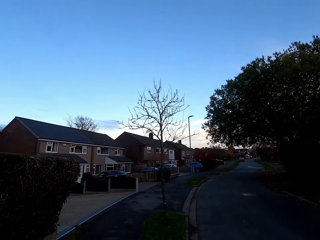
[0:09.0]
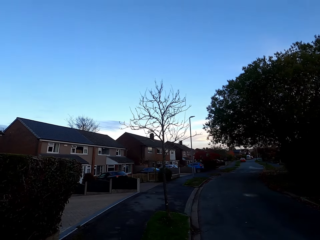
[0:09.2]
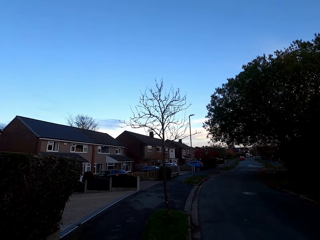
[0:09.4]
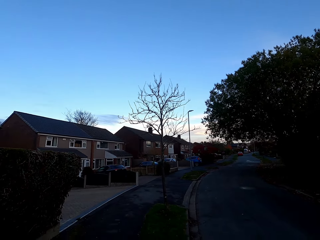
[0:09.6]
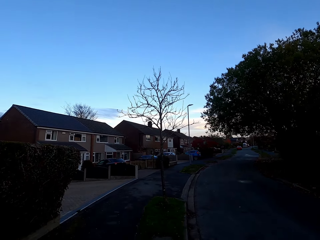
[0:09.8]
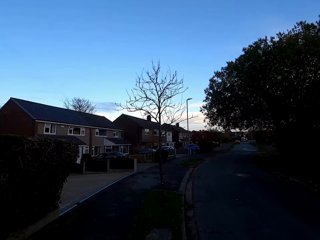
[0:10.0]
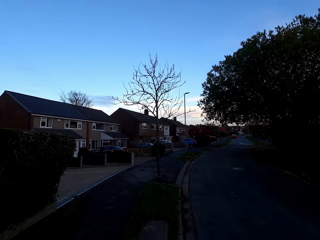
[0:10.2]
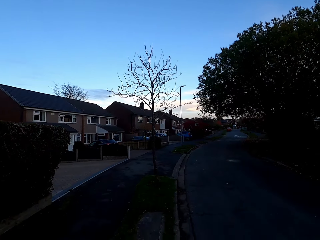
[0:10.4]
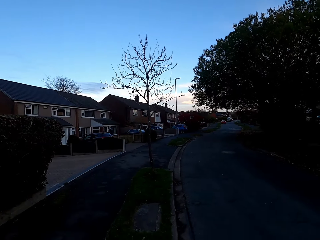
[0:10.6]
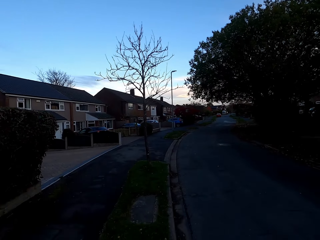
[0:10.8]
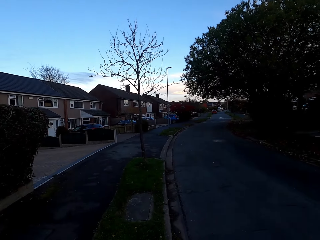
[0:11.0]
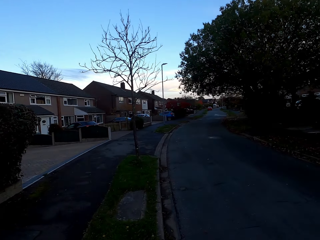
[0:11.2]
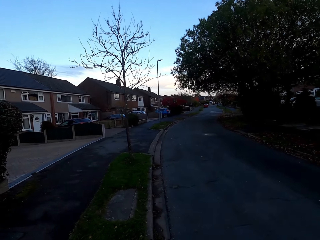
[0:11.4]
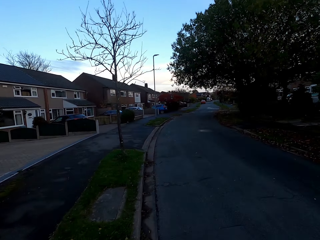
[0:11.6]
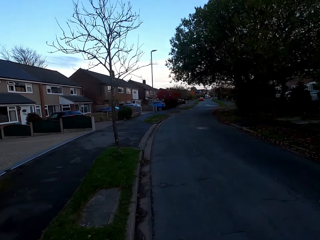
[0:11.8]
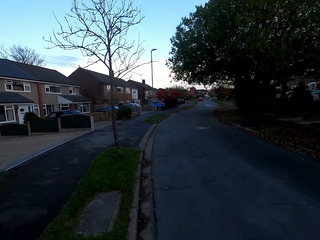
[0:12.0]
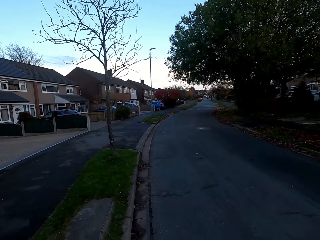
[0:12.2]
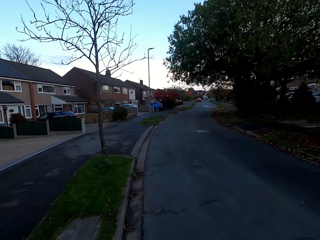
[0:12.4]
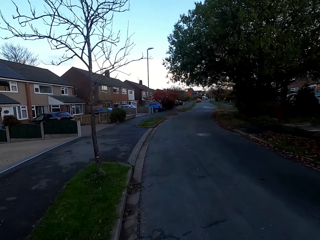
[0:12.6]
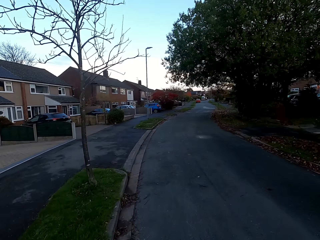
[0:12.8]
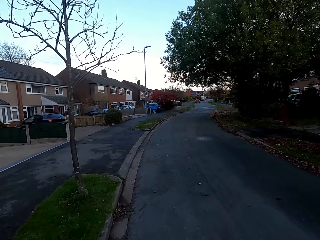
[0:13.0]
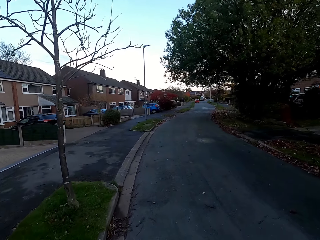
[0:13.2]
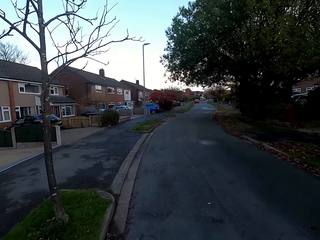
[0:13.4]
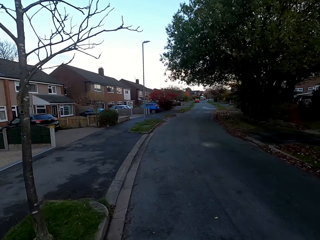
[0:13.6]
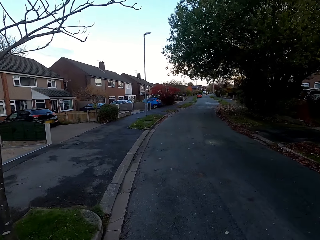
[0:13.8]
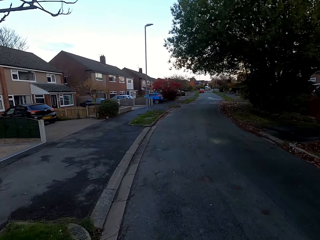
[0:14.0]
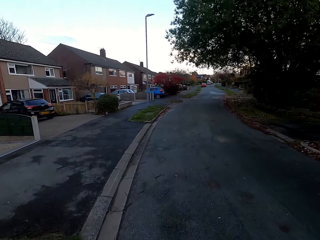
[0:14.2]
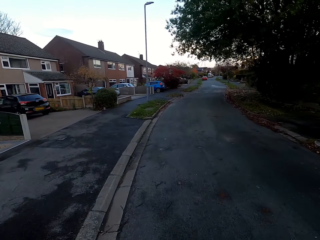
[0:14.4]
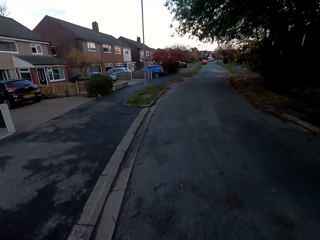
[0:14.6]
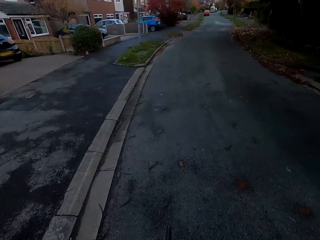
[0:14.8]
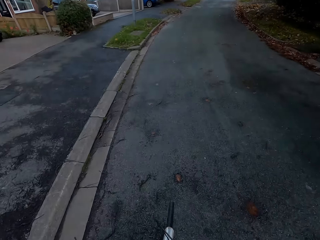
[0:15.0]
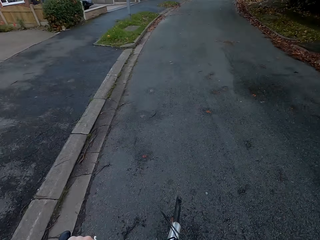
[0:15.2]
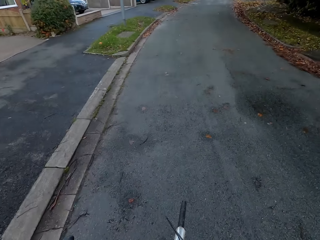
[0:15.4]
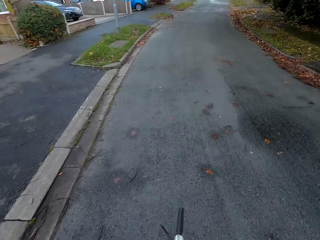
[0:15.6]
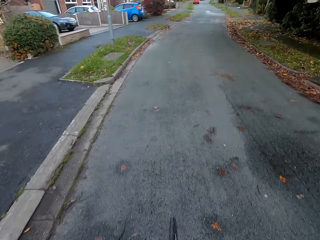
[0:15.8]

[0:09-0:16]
The camera wearer rides a bicycle along a road with his hands and legs.

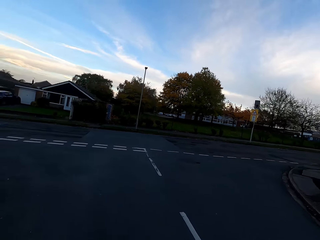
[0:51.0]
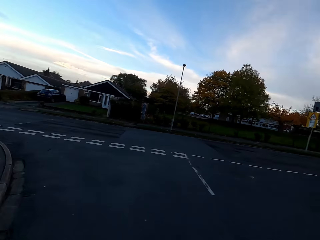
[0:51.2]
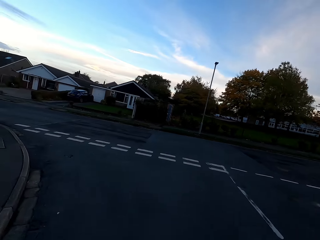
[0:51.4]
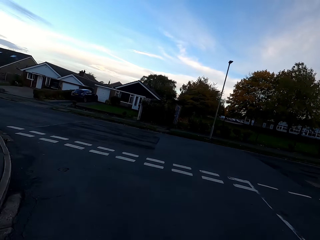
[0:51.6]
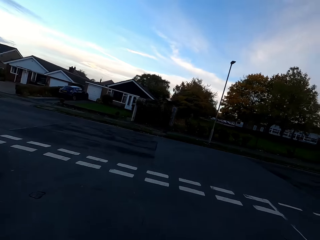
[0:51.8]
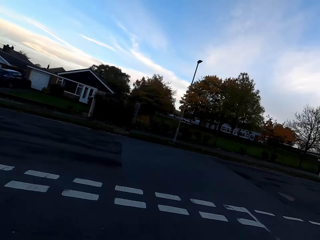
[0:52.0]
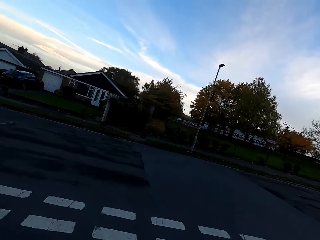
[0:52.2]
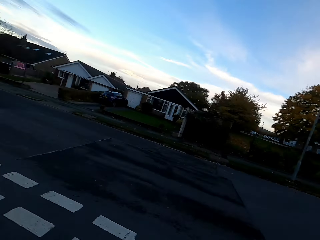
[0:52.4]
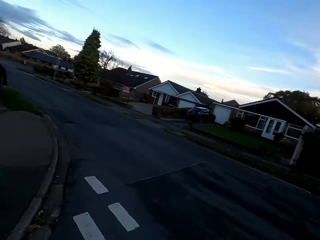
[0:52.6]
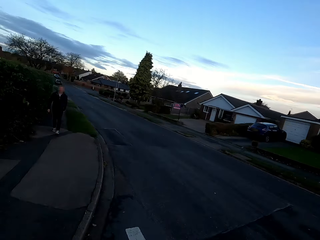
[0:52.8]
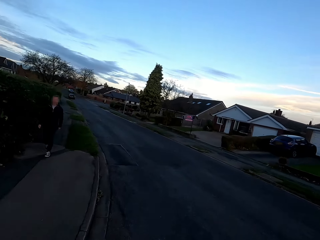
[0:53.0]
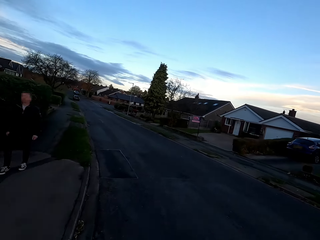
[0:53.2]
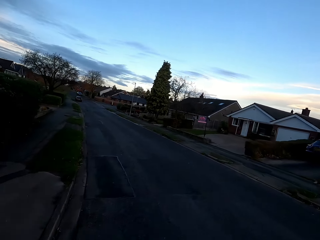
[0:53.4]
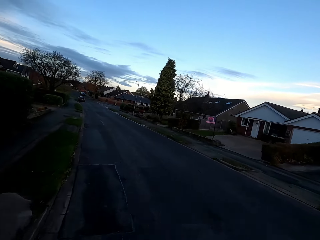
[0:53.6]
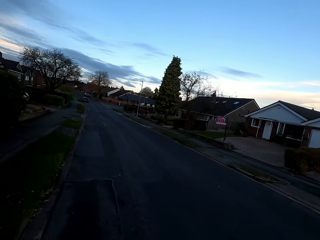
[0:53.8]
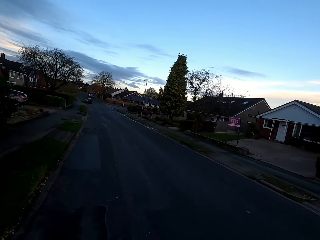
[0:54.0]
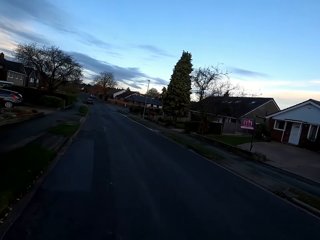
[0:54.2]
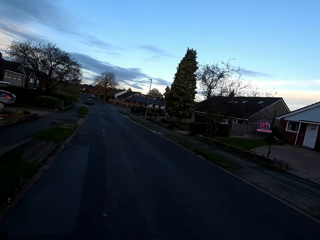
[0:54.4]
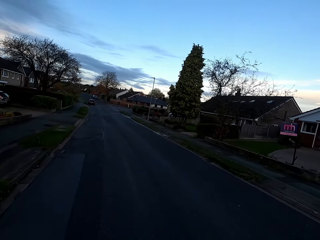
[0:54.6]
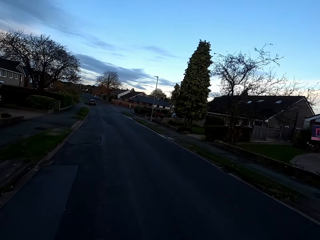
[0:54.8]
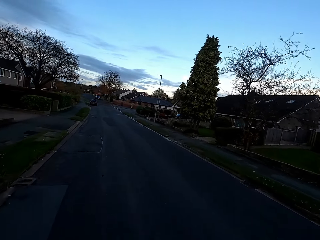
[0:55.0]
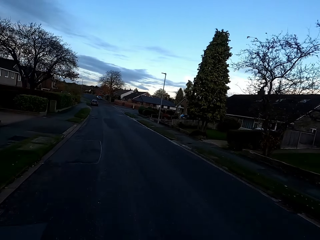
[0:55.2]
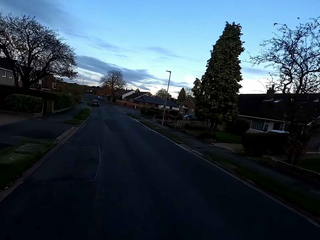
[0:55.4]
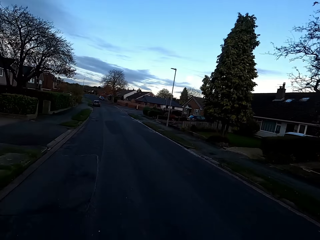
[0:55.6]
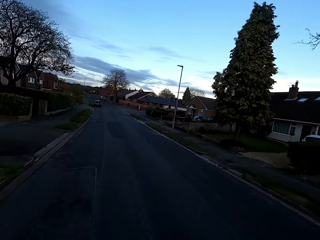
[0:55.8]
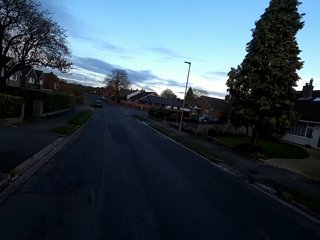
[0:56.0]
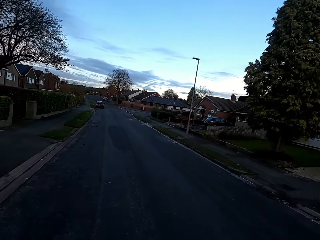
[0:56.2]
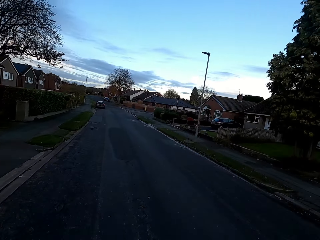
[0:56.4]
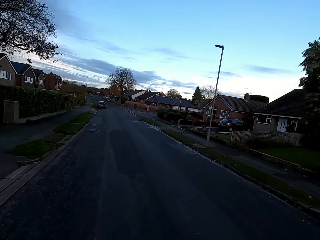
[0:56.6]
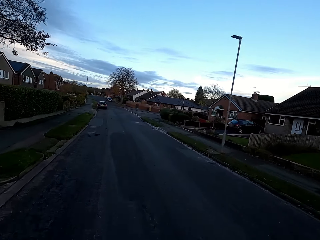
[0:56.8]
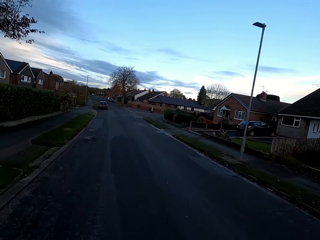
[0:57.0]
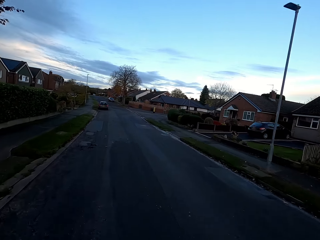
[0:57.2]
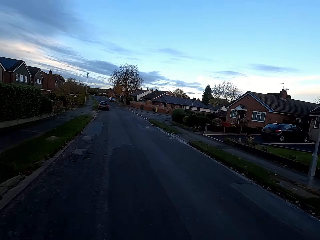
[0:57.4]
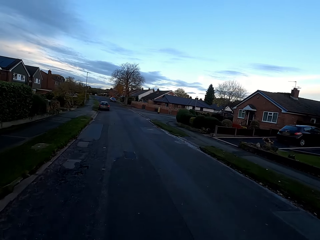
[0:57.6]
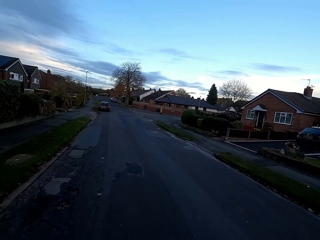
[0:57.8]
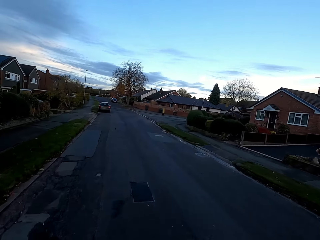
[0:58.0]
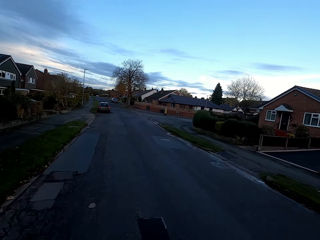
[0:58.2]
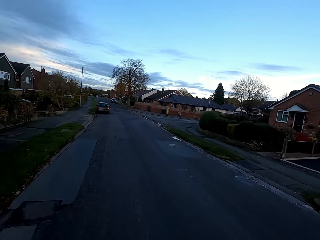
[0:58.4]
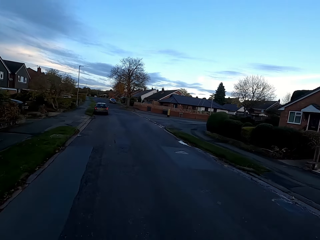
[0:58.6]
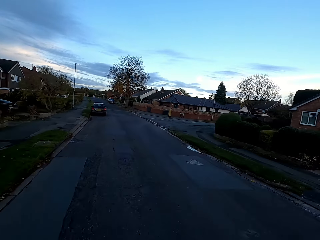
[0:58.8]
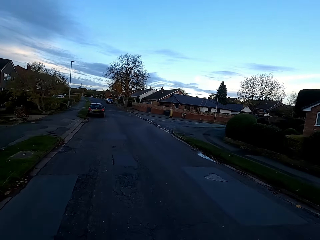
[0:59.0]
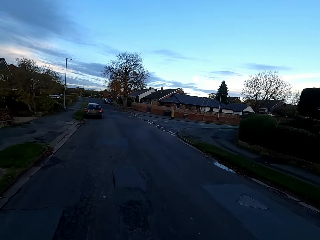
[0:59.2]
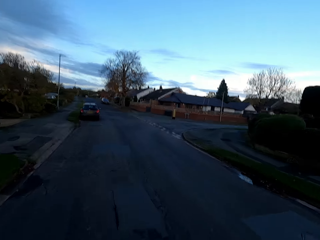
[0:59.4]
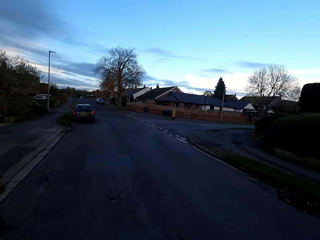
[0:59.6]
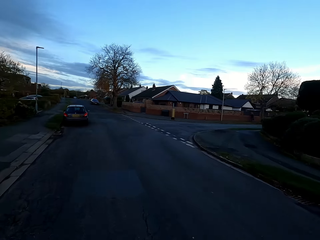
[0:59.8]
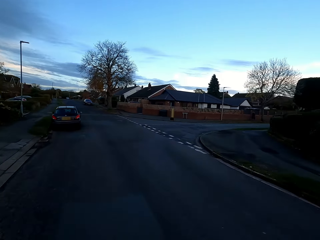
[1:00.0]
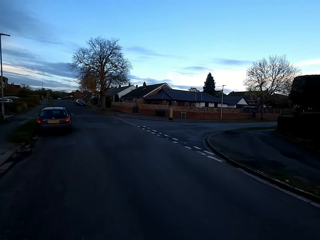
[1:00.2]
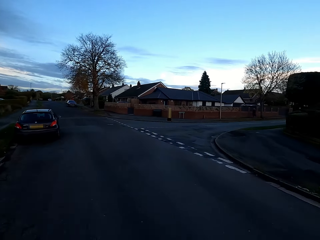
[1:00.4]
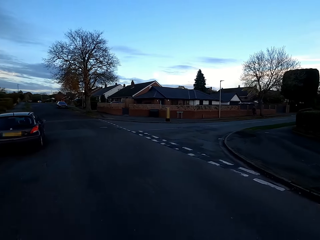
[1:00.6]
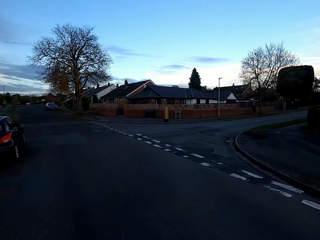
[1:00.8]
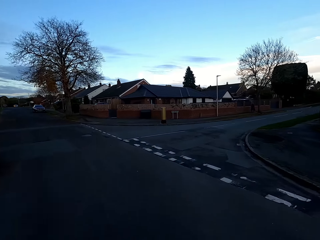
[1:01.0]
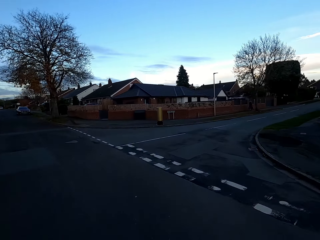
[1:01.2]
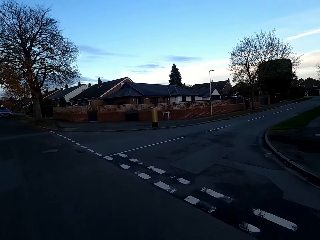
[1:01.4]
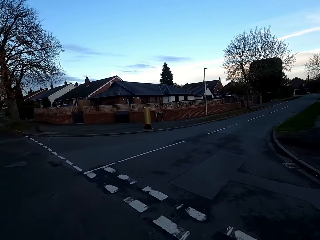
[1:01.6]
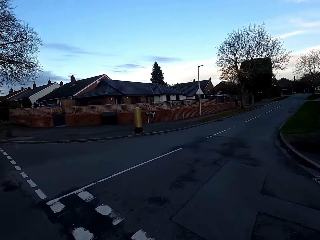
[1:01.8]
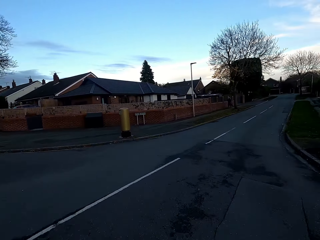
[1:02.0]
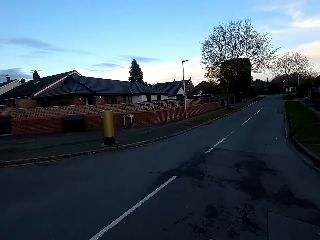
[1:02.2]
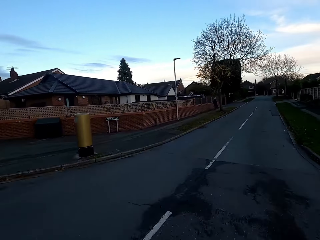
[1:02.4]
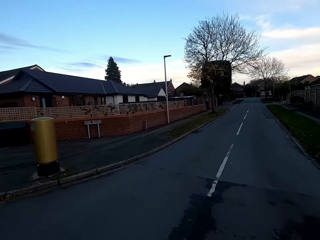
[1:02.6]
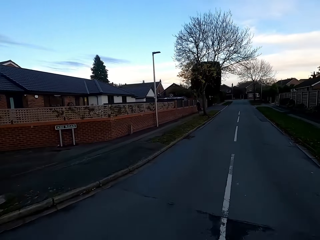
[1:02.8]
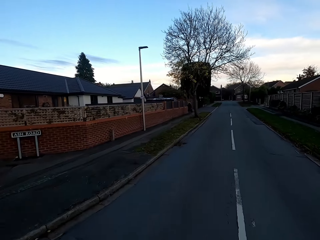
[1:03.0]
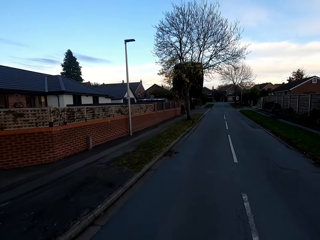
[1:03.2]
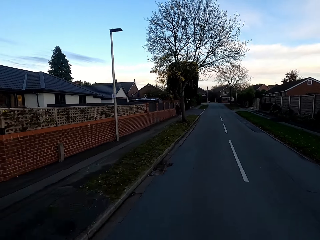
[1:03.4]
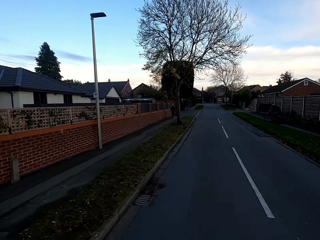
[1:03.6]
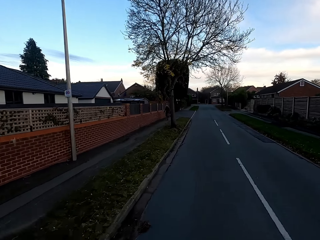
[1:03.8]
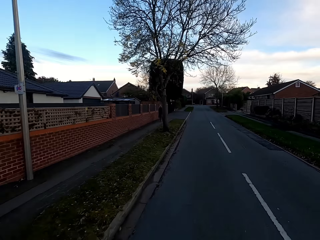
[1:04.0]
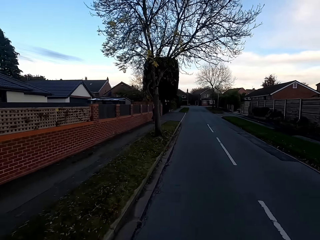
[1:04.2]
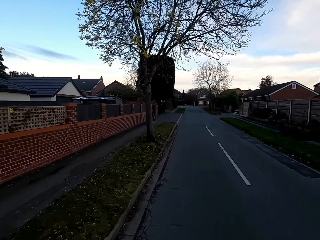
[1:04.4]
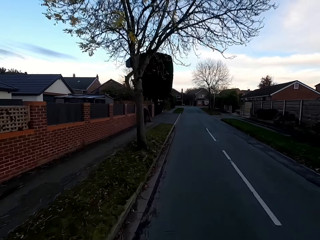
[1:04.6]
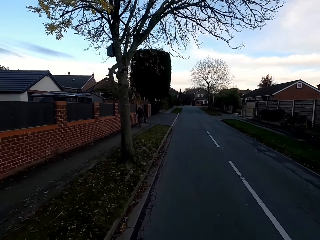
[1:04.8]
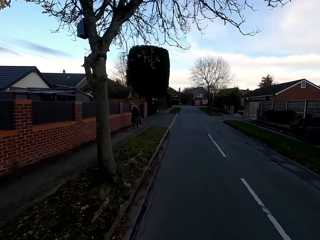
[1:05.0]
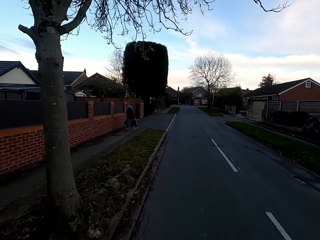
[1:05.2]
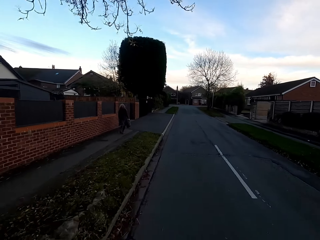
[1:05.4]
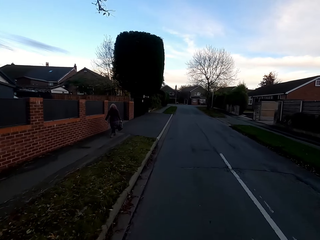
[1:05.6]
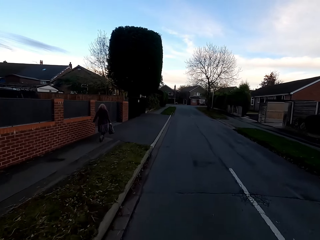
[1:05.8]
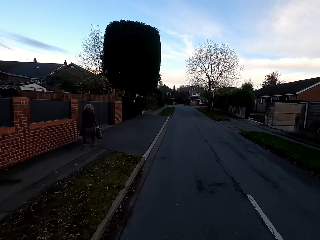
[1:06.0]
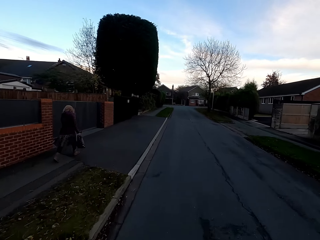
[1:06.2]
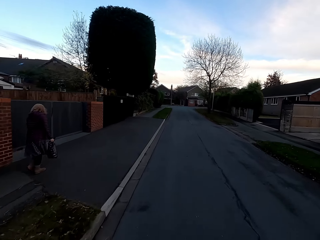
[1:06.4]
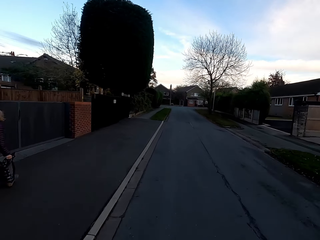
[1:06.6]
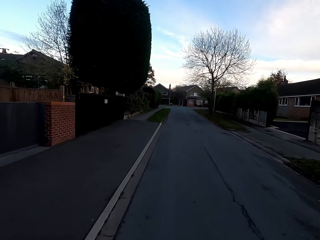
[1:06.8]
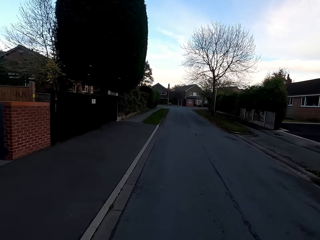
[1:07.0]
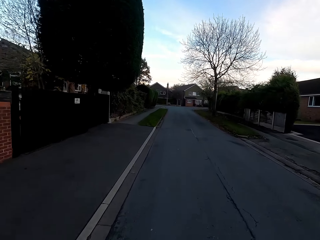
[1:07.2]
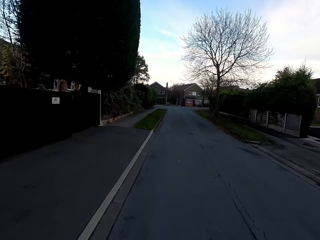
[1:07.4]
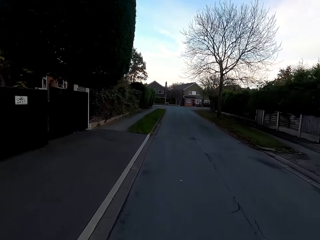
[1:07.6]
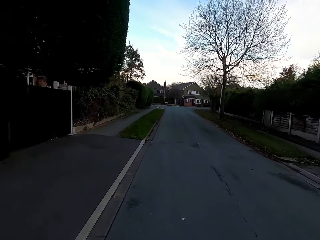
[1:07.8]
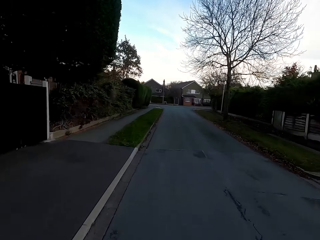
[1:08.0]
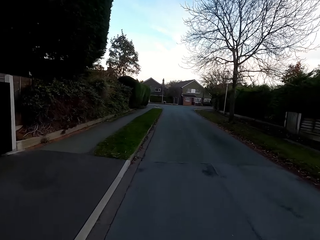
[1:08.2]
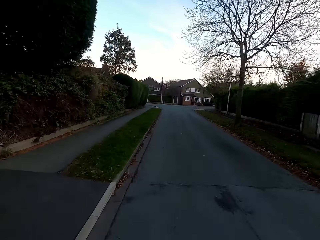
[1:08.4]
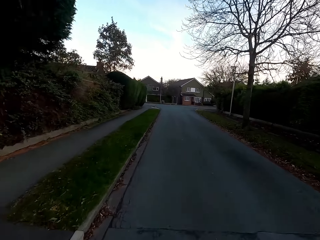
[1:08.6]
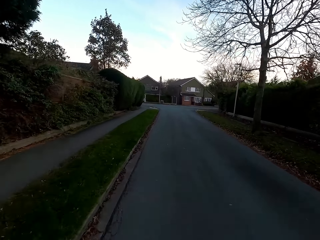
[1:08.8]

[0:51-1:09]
The camera wearer turns to the left hand side. They turn to the right.
